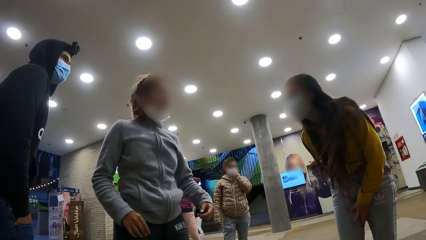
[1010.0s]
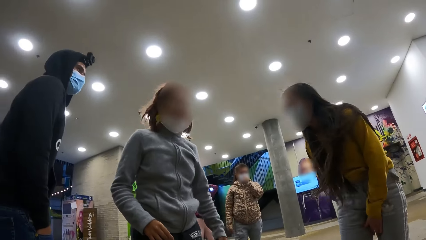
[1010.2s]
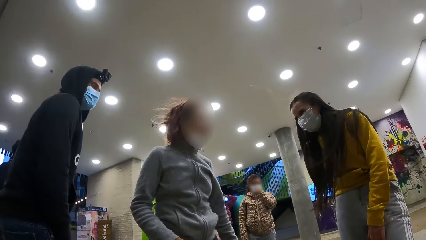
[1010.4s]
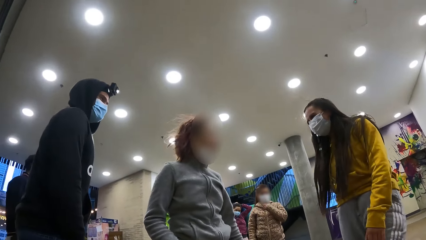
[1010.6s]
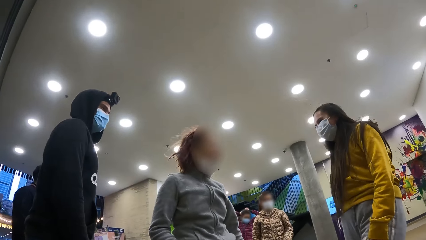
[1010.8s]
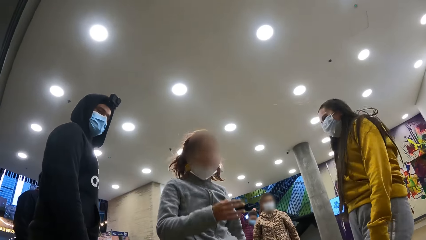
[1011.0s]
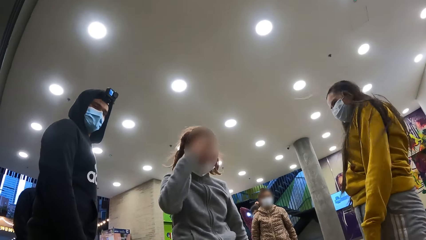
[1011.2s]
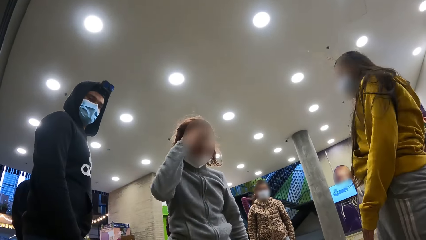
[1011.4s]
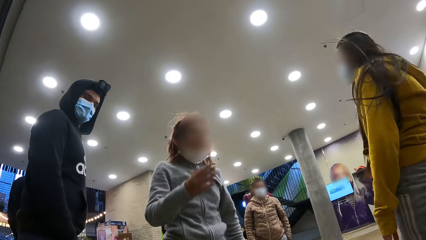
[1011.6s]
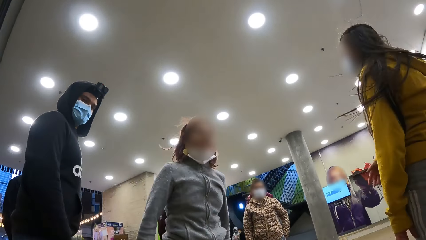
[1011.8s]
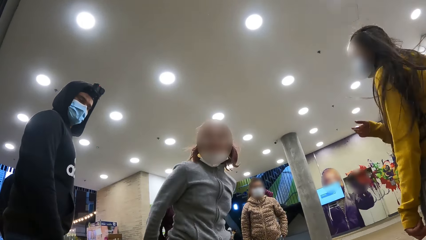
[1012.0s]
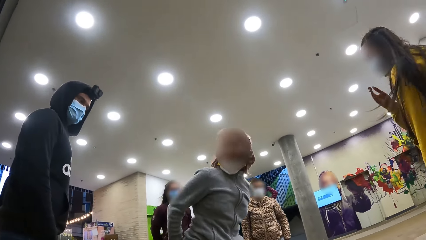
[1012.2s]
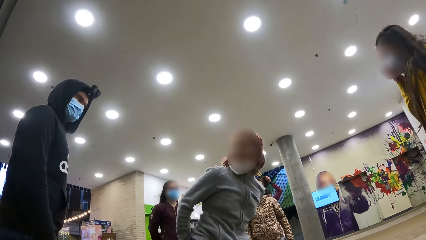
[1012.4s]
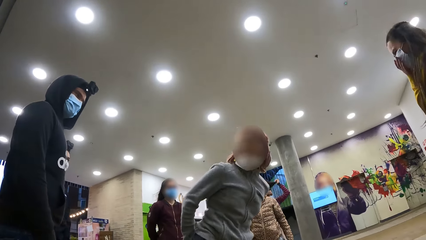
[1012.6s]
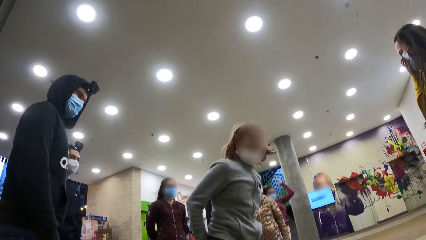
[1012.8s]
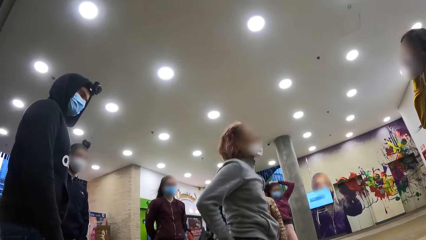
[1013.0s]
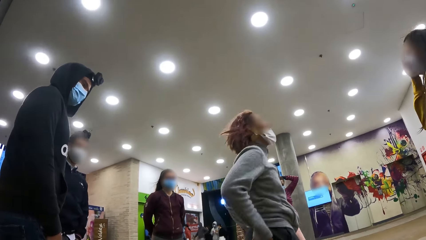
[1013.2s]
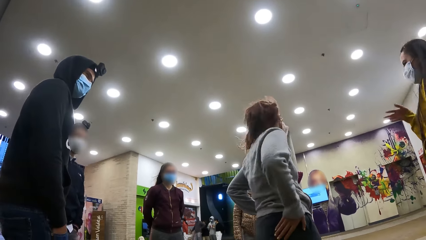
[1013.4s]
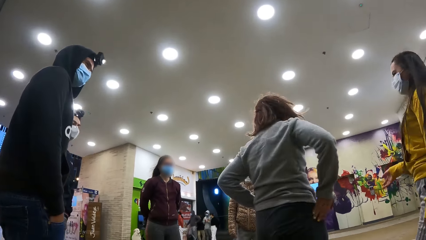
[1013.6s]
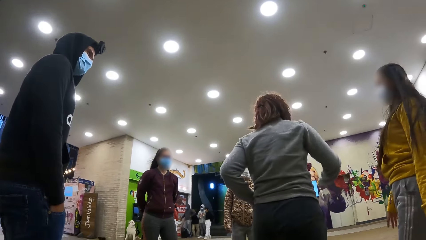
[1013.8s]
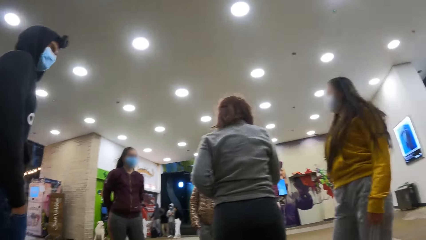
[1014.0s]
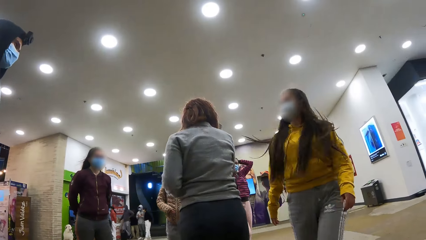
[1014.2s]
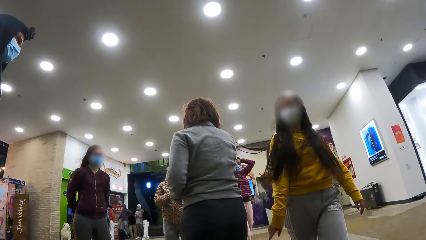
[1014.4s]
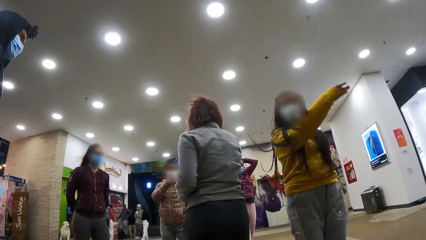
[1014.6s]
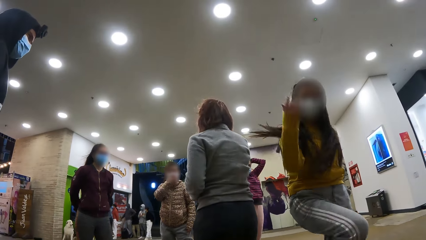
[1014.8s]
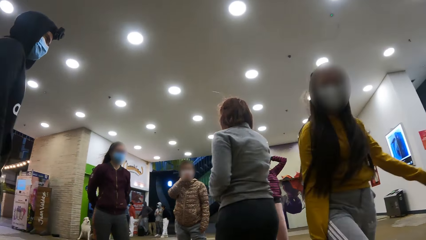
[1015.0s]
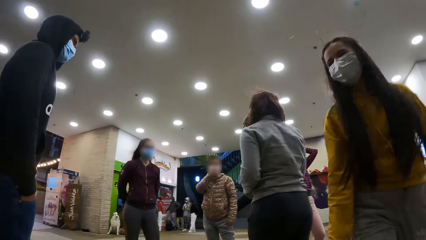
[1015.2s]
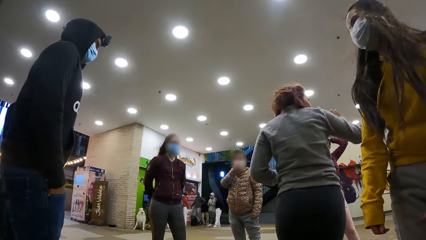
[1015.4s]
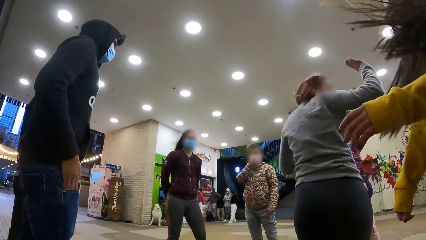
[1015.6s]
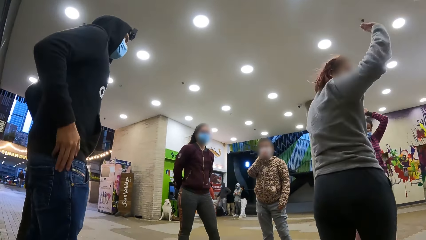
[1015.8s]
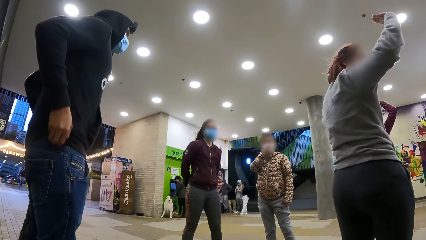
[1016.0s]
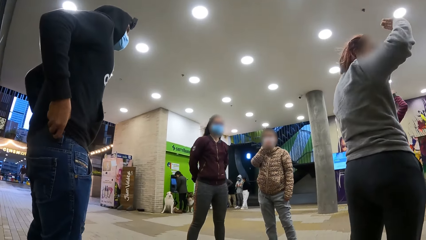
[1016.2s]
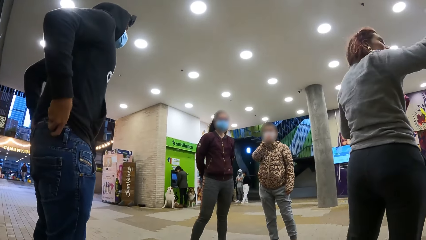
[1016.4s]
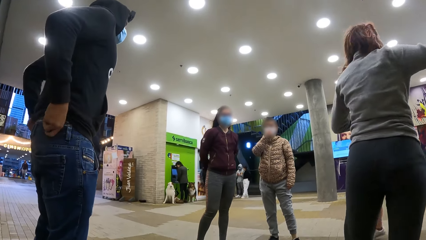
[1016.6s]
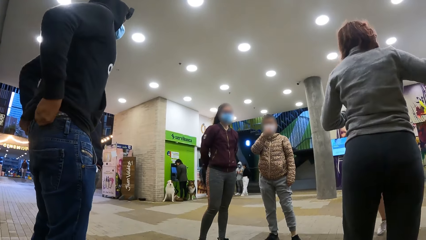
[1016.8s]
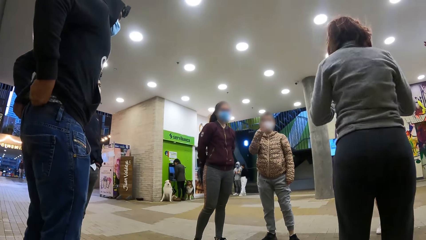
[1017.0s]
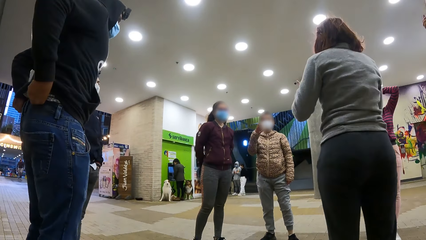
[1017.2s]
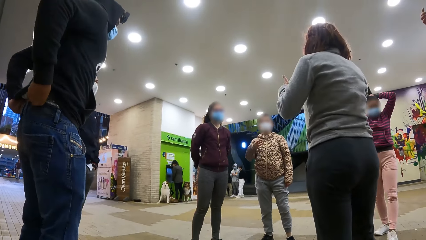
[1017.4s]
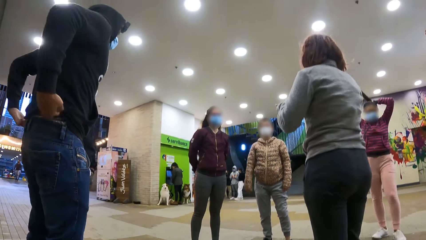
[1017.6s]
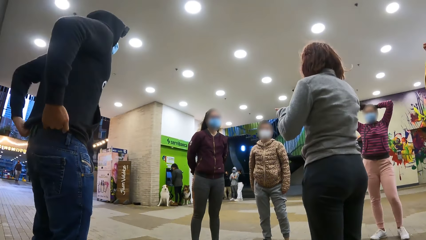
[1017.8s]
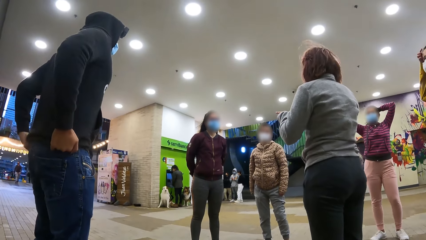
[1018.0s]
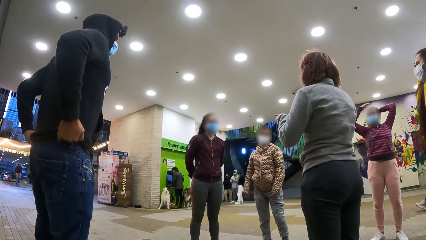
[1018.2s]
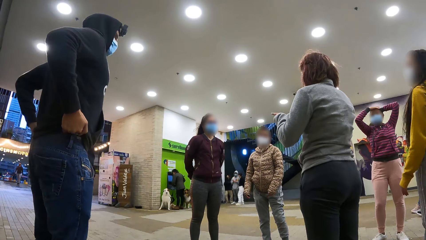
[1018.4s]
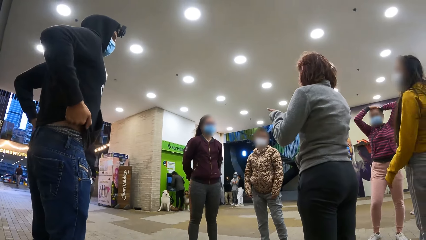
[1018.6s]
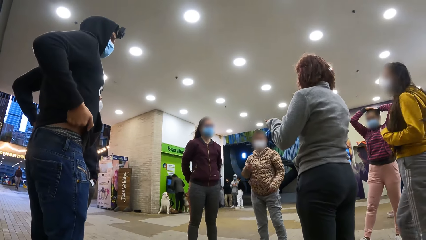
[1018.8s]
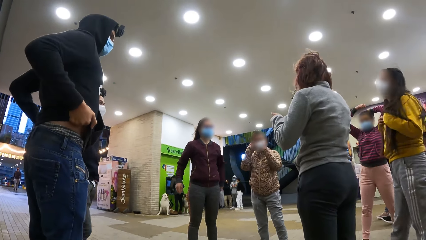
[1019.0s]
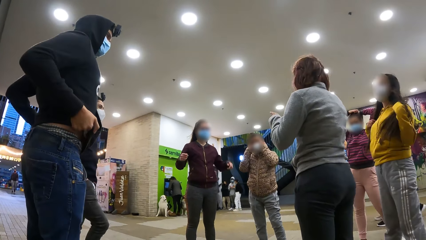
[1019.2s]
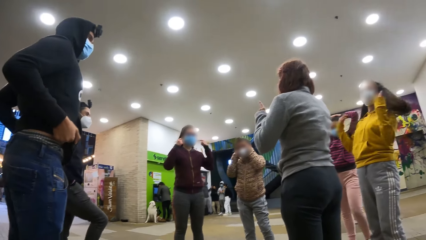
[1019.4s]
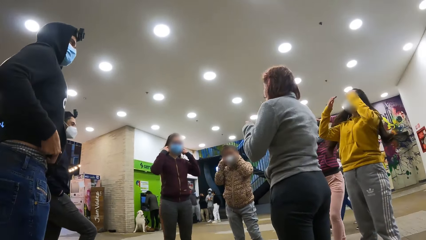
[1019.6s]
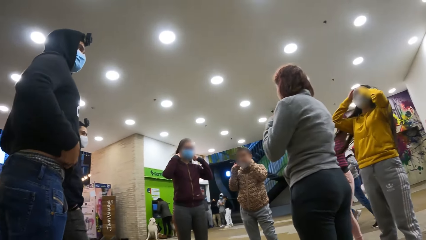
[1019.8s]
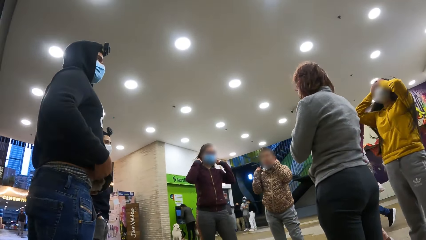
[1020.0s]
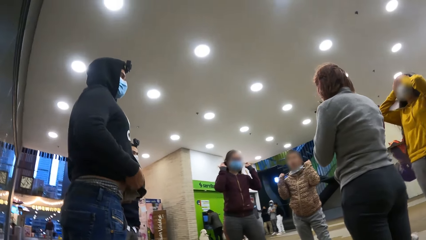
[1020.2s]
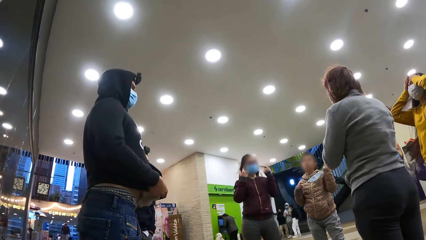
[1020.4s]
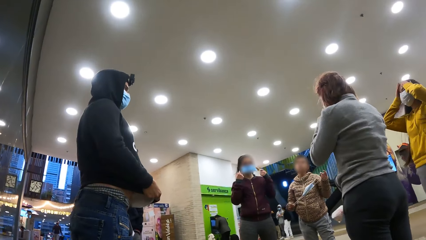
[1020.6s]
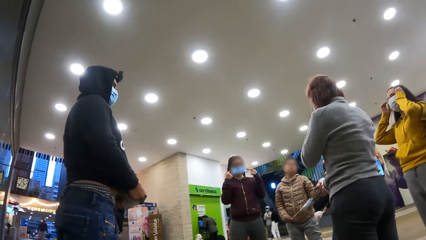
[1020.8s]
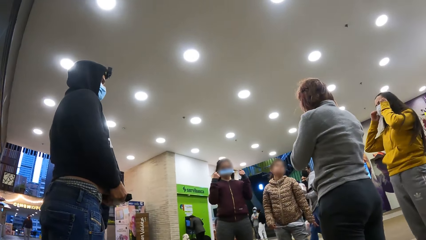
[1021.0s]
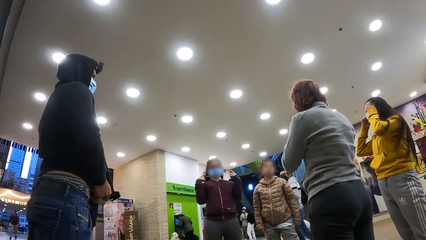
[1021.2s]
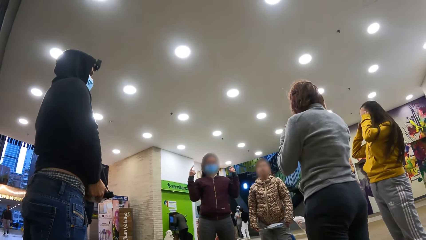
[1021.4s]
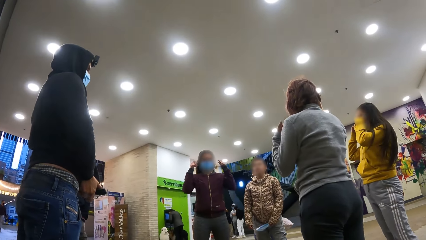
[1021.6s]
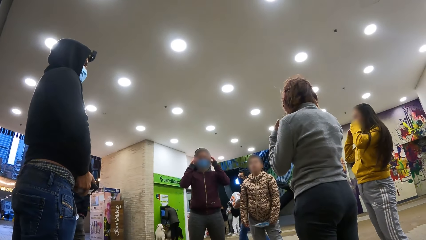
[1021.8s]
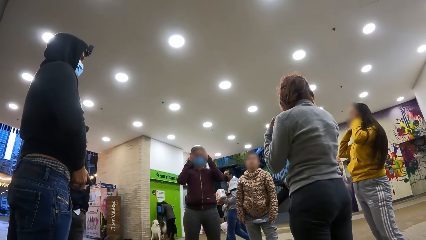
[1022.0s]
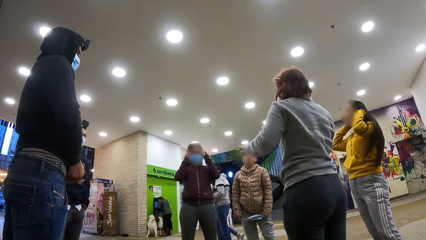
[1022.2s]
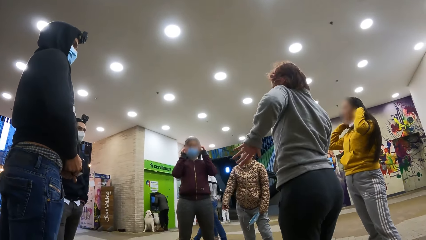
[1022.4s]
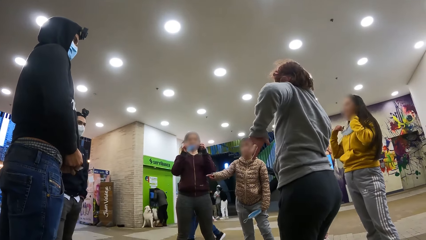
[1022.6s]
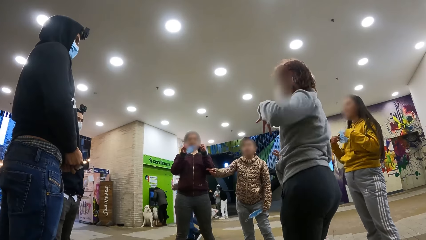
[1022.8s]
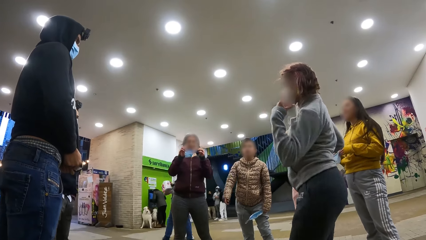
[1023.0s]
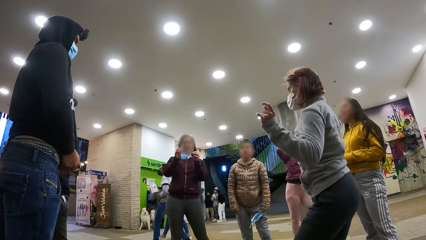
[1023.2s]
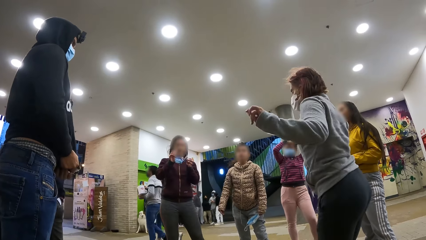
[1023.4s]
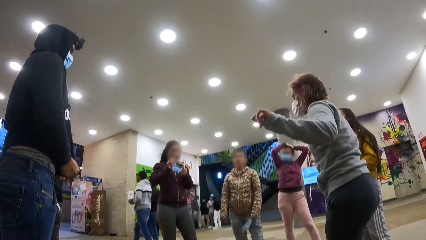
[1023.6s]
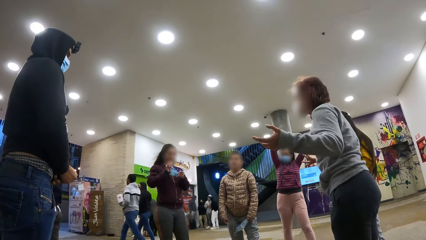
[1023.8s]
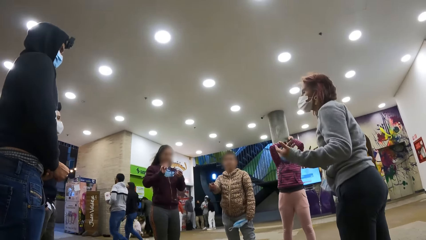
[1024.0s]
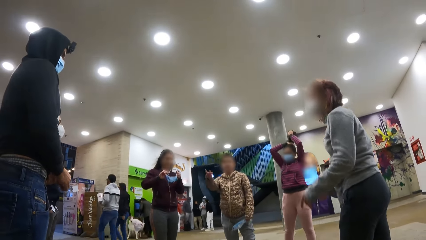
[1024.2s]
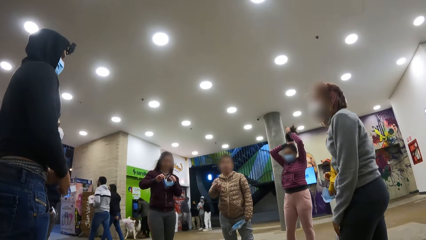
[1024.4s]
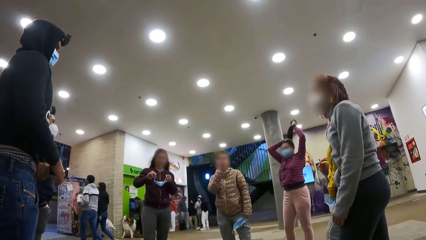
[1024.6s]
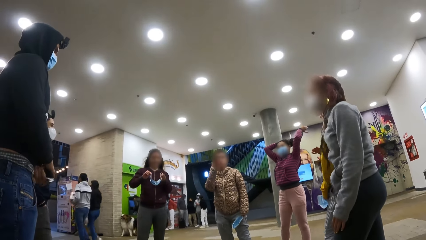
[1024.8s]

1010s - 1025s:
The camera wearer stares at the dance crew. They interact with the person. They stare at the dance crew.
